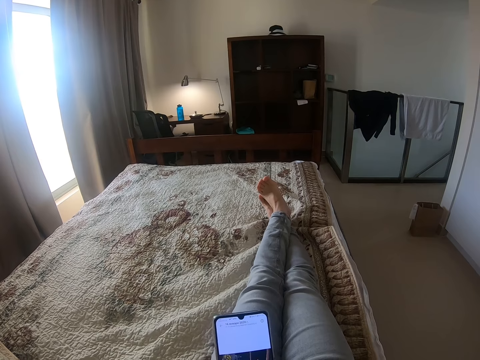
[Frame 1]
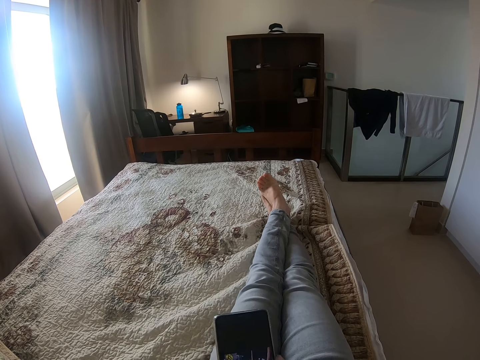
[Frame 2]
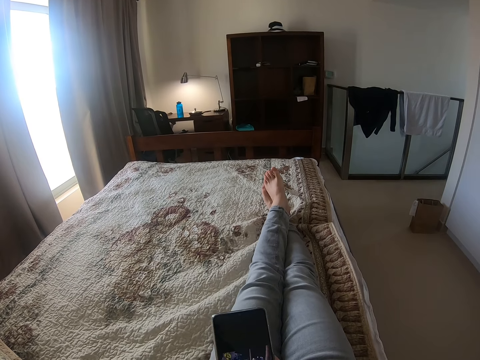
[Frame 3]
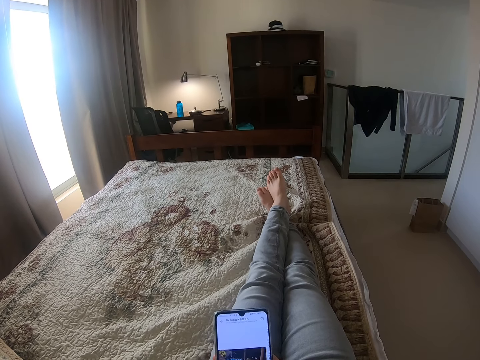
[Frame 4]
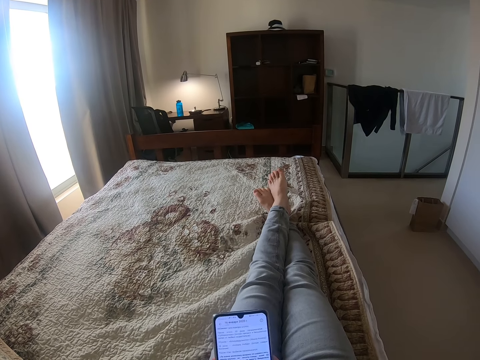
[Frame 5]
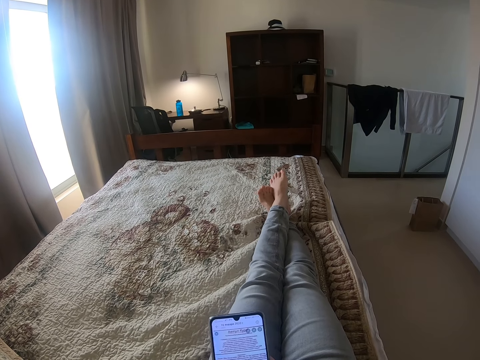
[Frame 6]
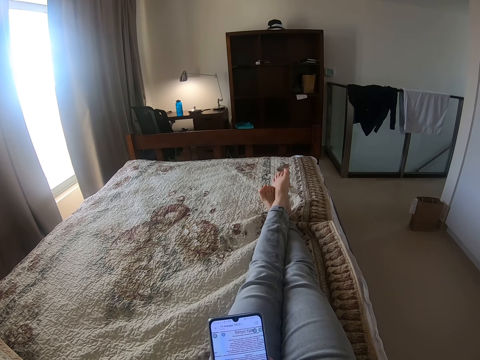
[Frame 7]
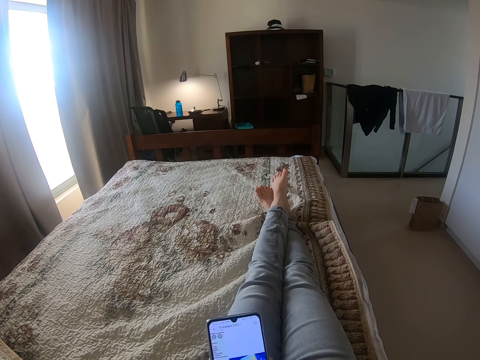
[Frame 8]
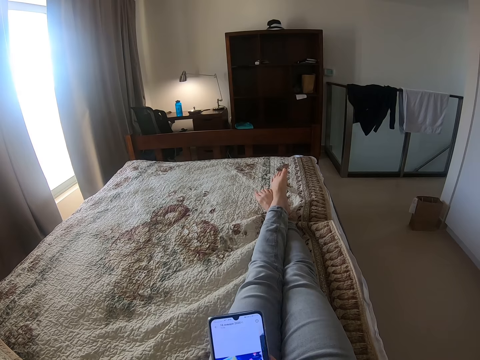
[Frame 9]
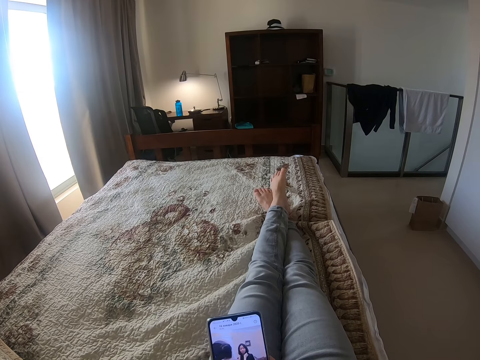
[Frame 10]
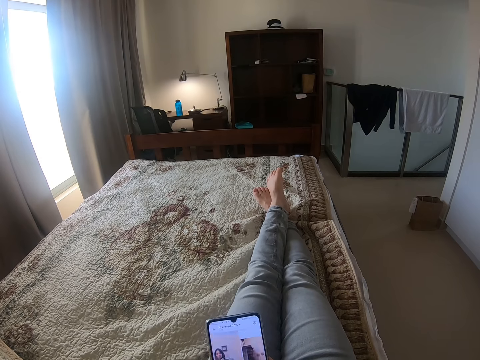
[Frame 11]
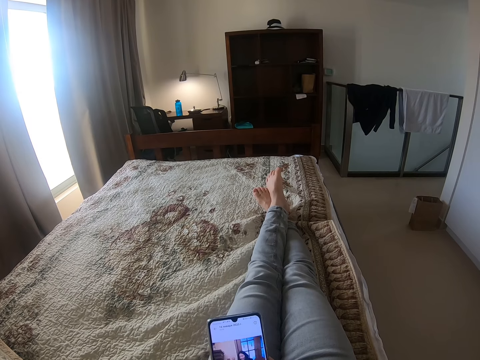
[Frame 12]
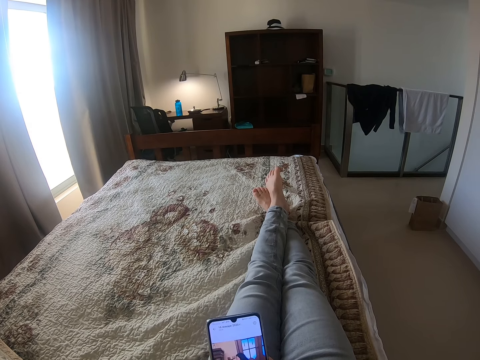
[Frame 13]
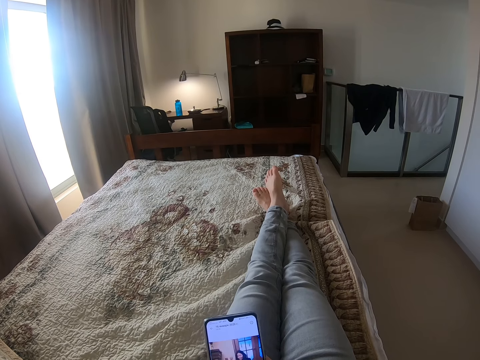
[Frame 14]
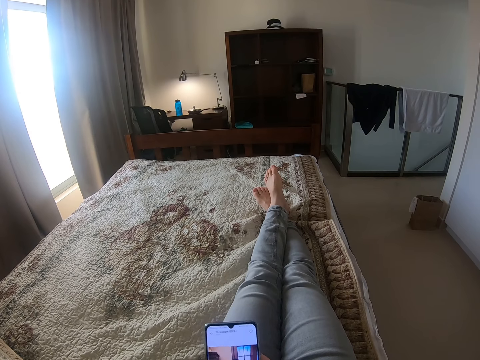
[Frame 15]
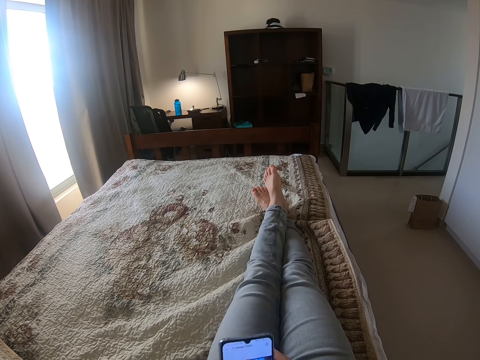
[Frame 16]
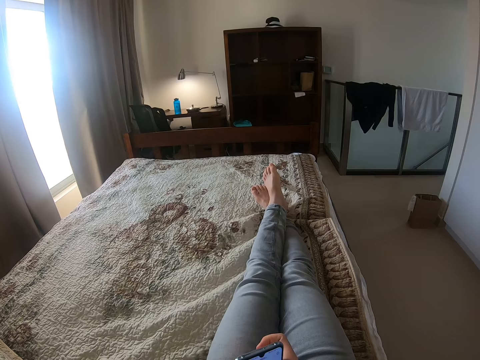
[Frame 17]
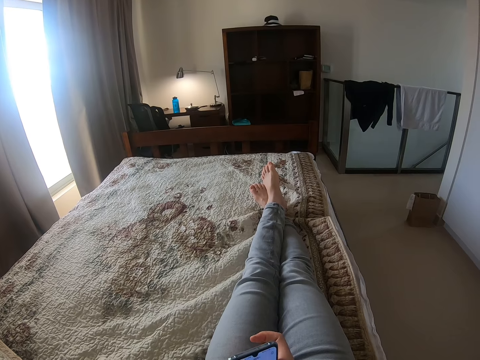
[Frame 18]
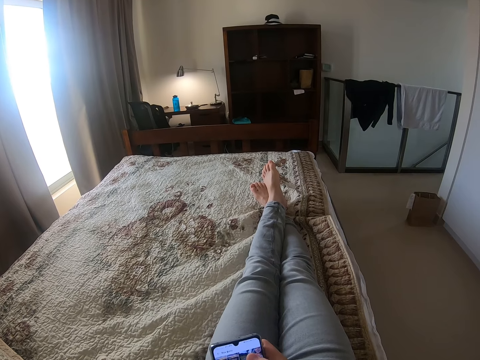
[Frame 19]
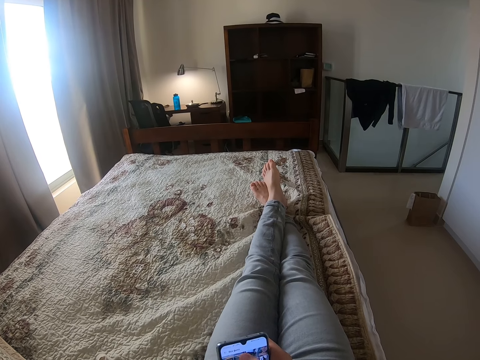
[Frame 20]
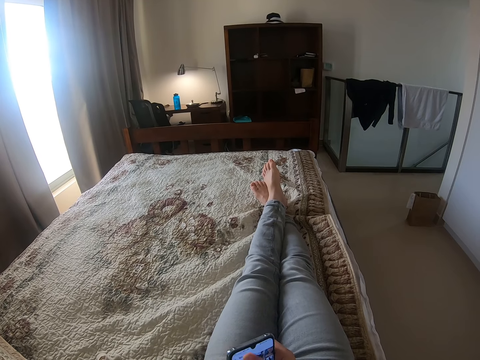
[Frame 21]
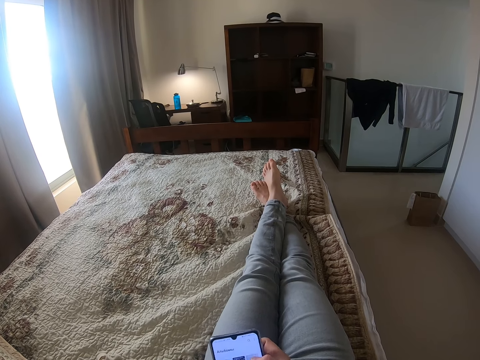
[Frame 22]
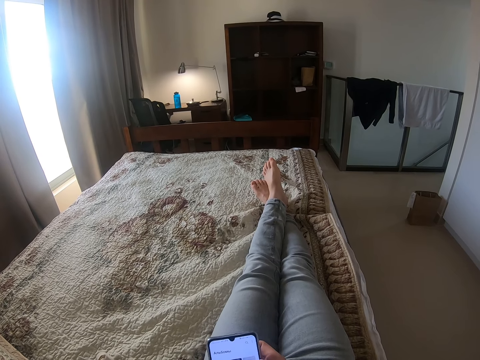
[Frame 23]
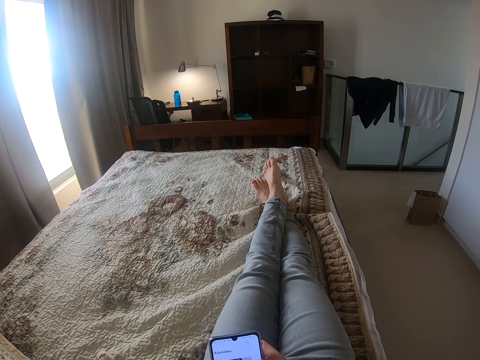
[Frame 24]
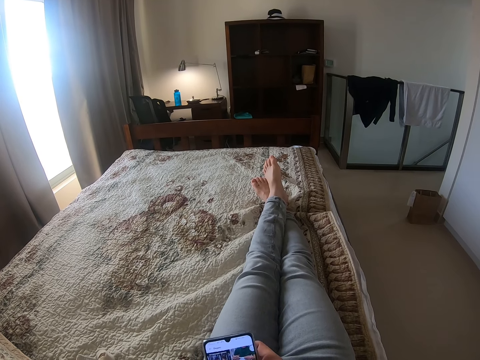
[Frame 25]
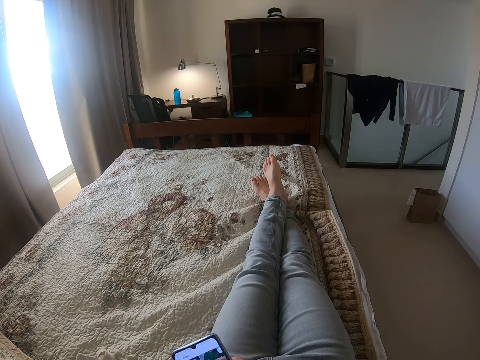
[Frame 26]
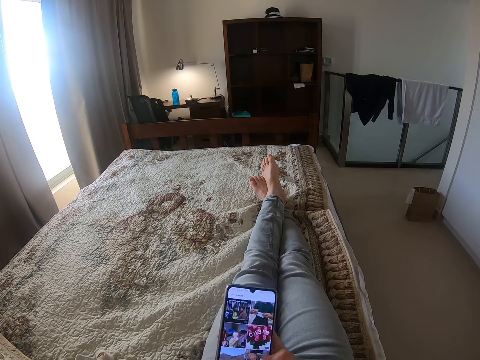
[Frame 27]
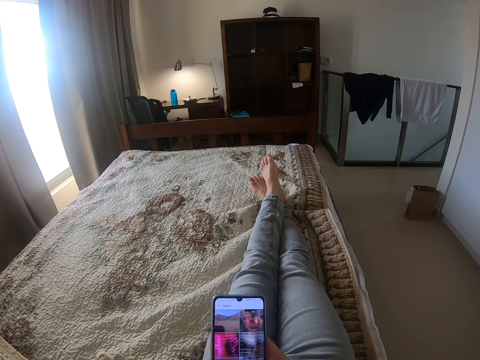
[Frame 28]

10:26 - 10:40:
The camera wearer moves the phone.

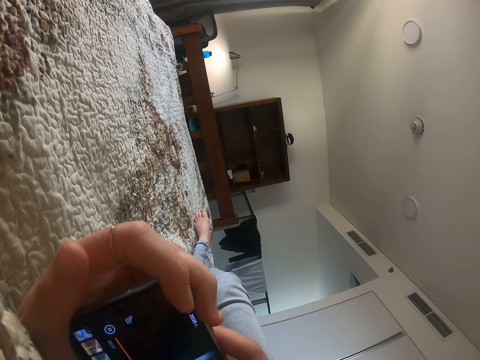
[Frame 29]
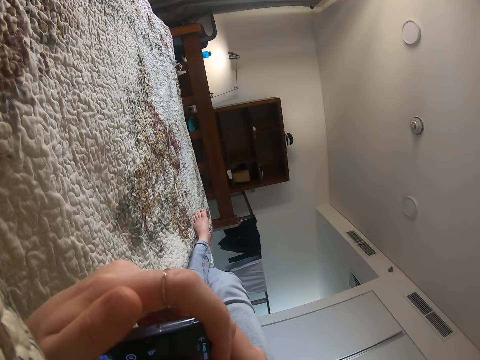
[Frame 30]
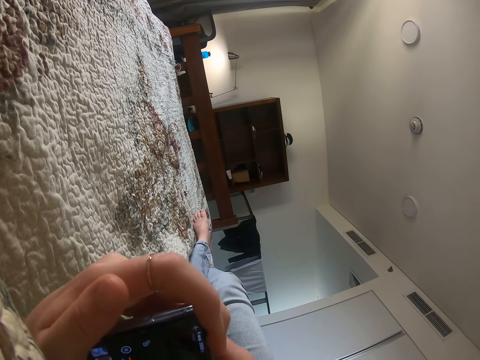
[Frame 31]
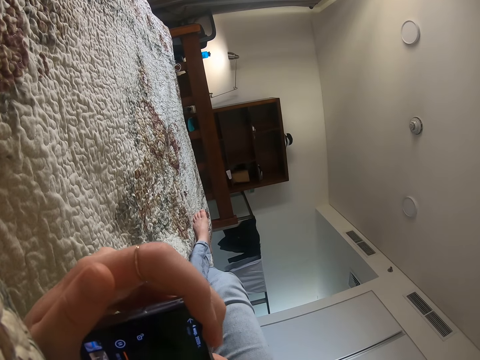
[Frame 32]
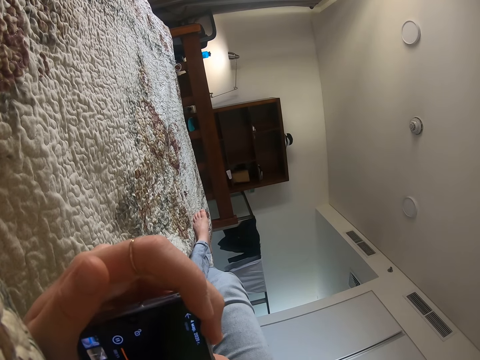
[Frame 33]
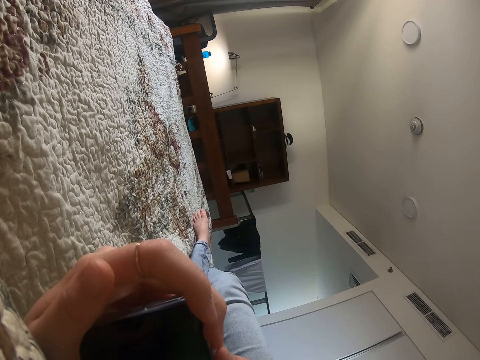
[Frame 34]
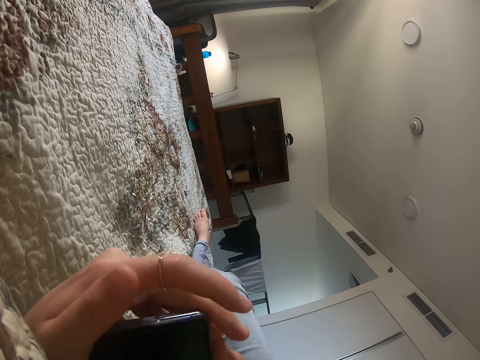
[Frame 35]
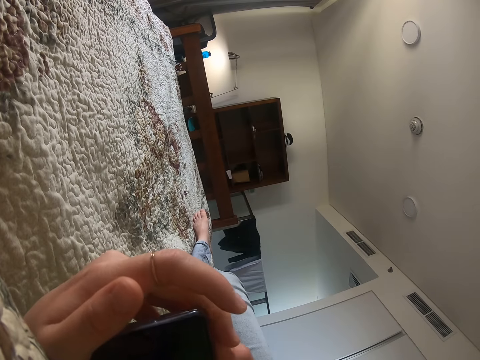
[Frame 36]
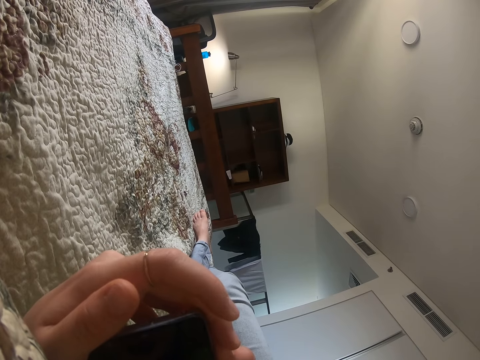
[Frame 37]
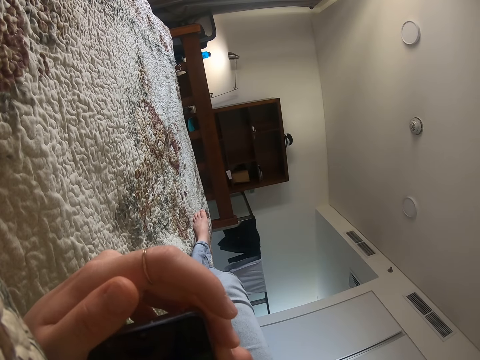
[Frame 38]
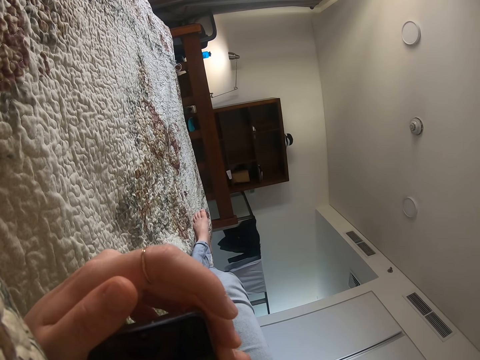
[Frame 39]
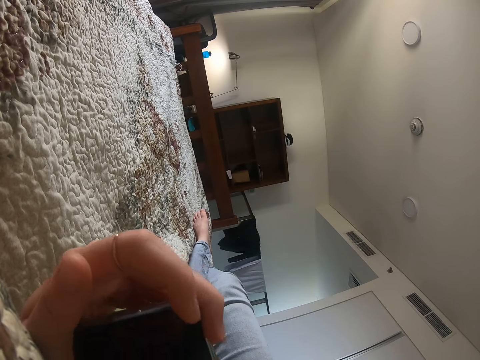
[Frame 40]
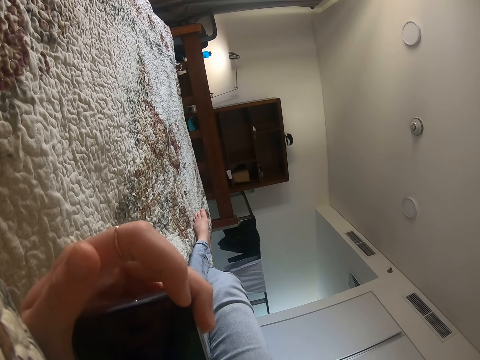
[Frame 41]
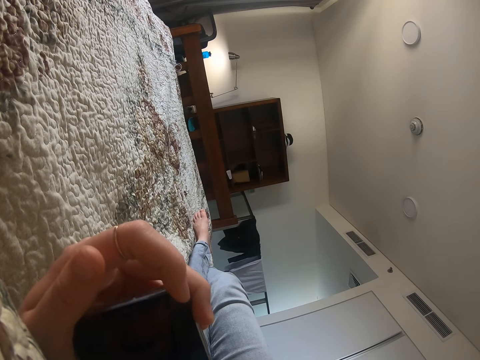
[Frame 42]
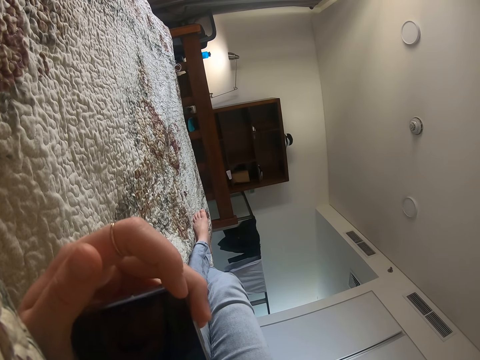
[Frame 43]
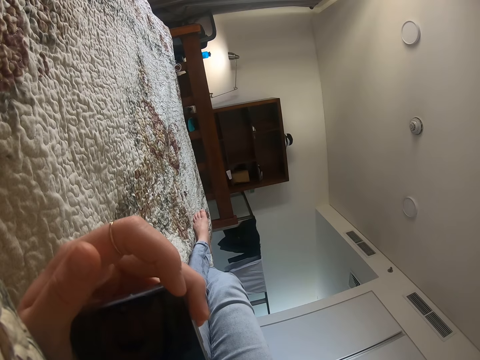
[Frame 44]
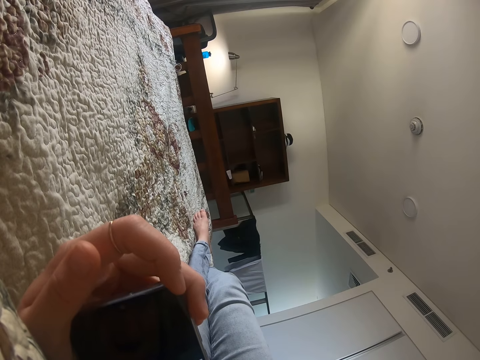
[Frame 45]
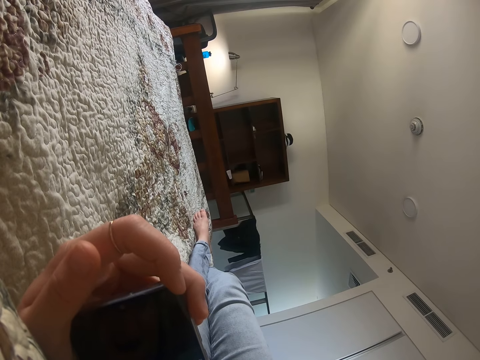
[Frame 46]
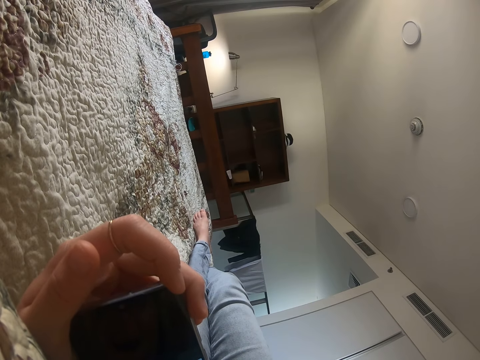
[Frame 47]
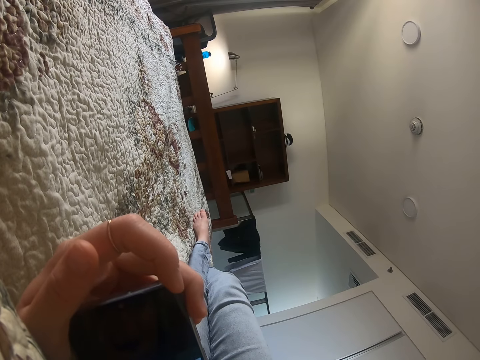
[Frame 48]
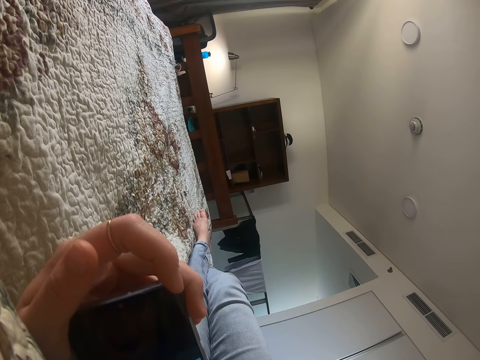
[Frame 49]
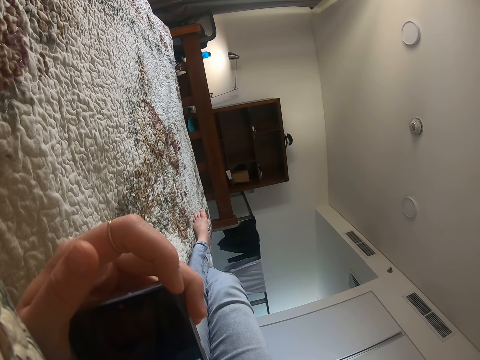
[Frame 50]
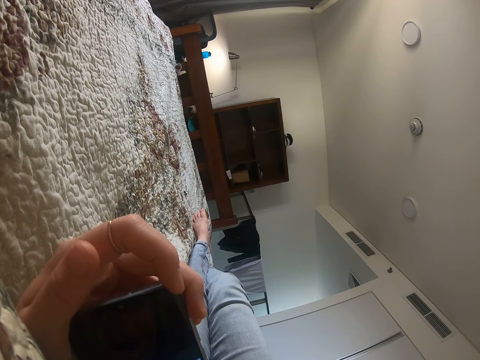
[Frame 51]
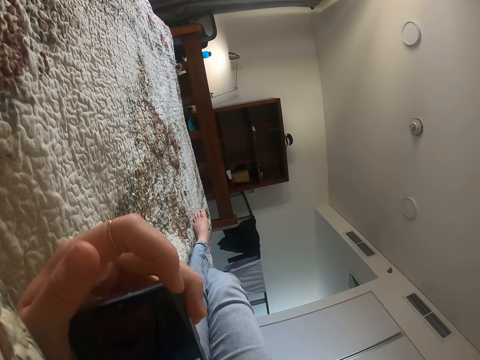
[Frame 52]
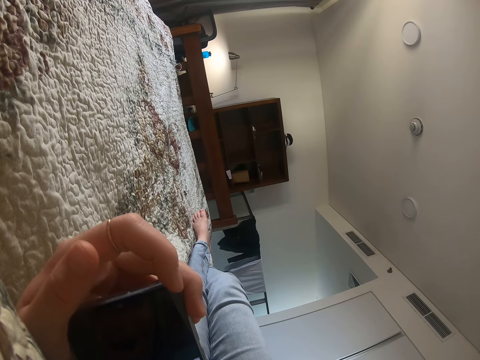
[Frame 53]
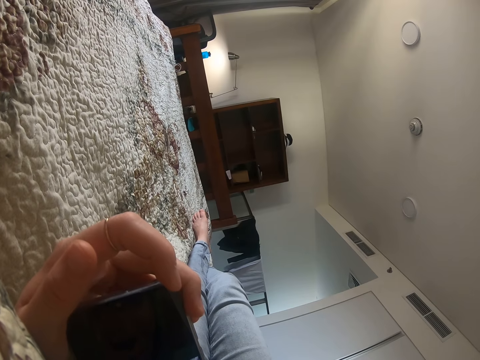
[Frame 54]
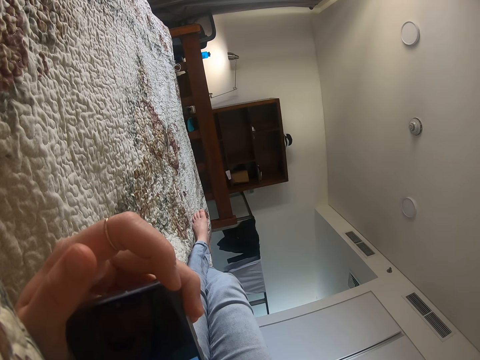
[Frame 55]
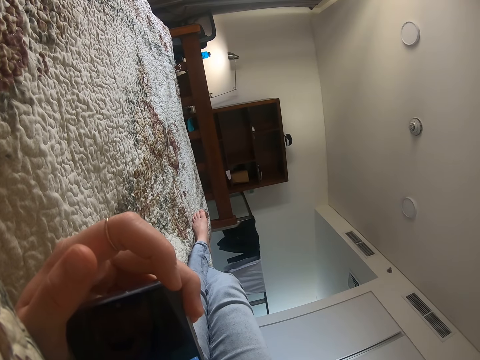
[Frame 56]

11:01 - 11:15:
The camera wearer moves the phone. They check the phone.
